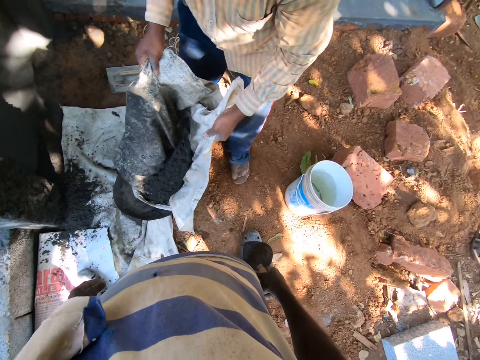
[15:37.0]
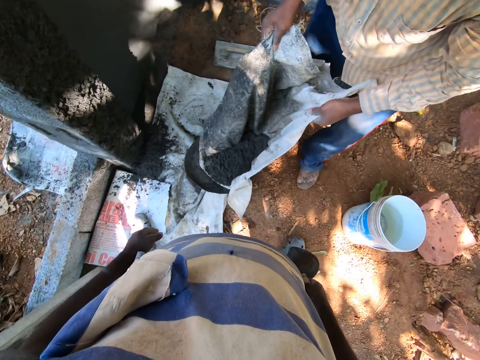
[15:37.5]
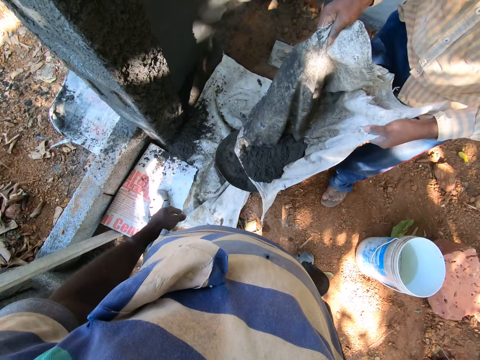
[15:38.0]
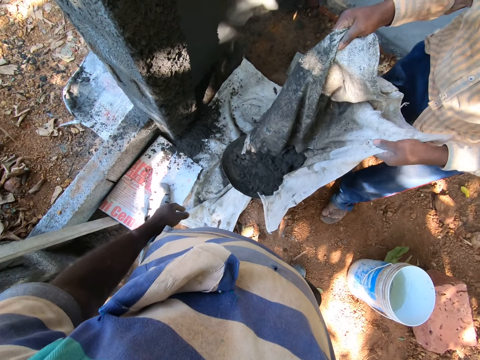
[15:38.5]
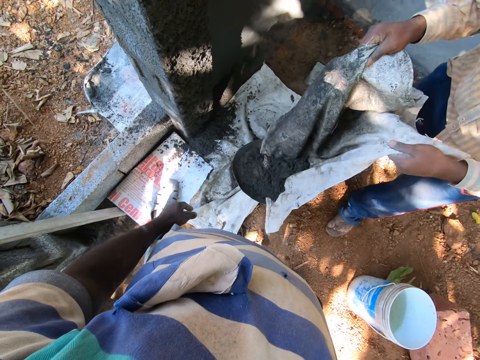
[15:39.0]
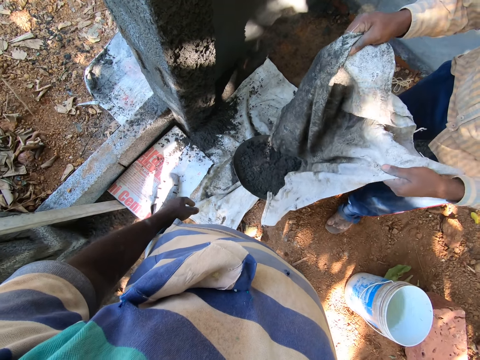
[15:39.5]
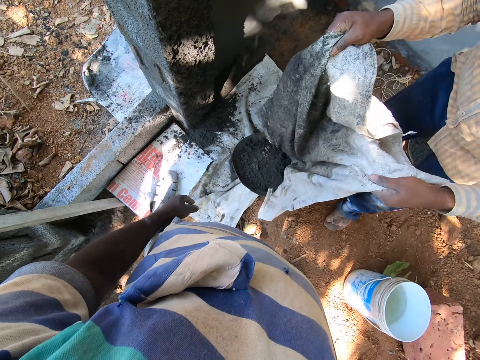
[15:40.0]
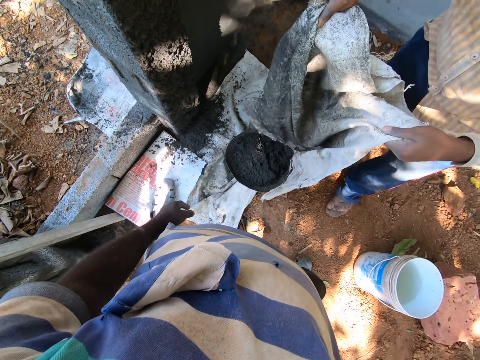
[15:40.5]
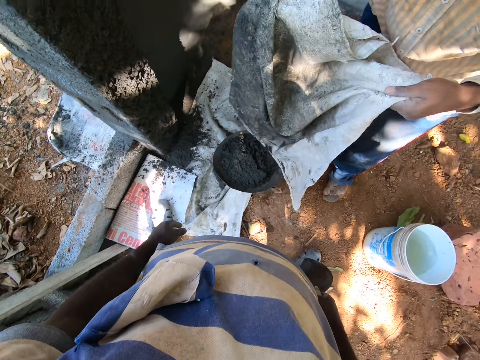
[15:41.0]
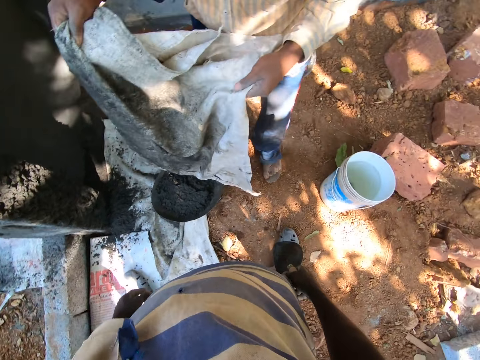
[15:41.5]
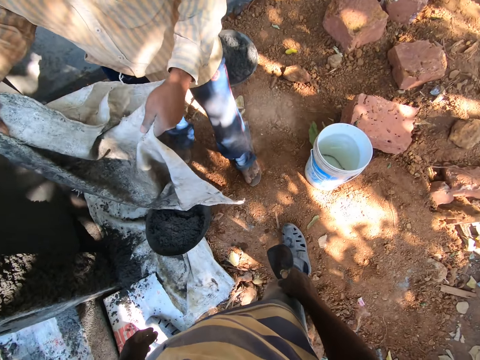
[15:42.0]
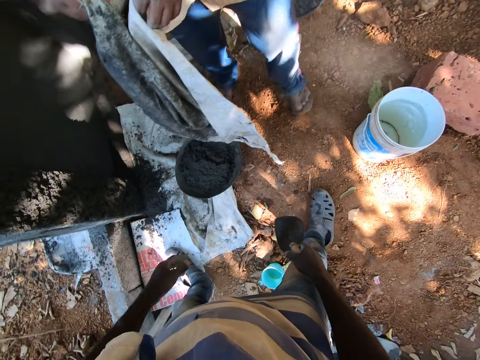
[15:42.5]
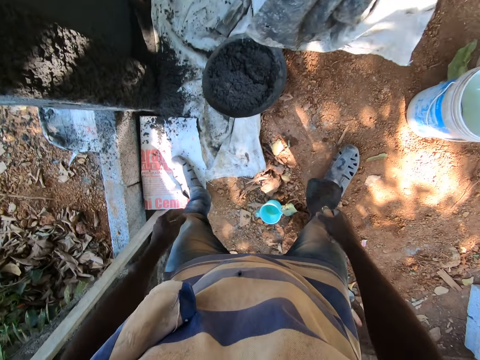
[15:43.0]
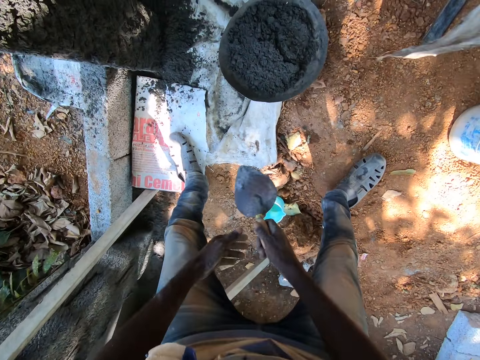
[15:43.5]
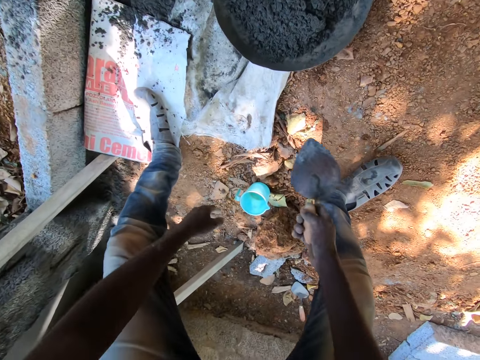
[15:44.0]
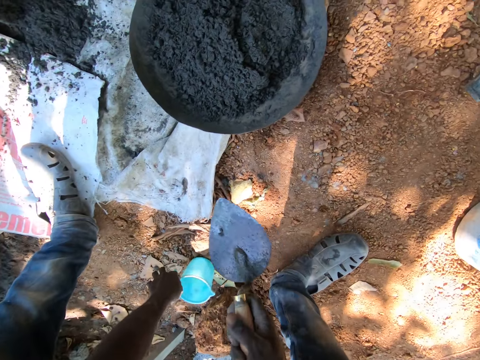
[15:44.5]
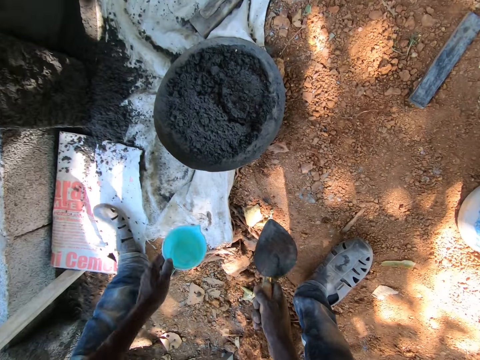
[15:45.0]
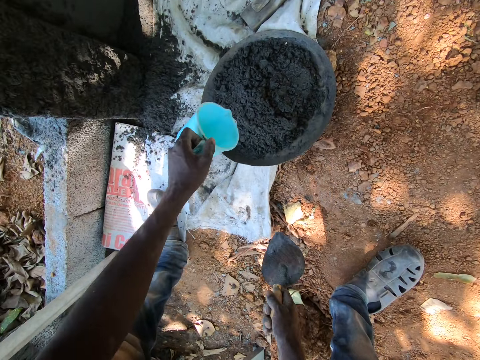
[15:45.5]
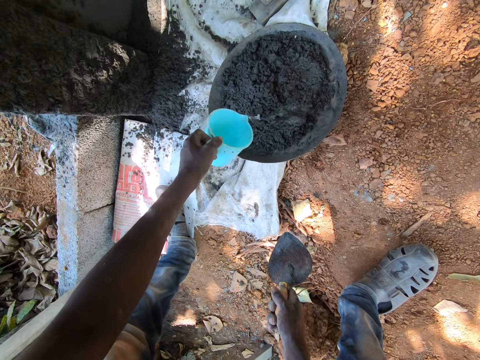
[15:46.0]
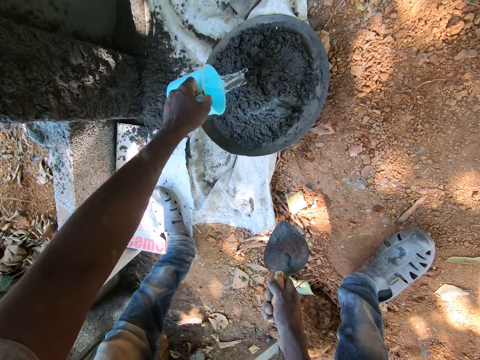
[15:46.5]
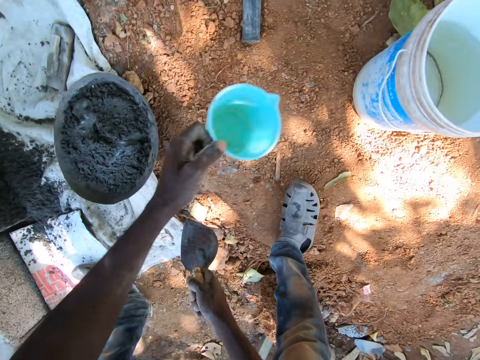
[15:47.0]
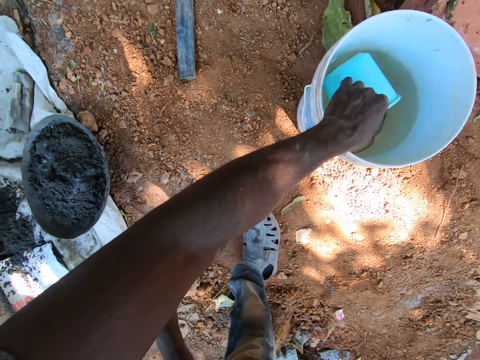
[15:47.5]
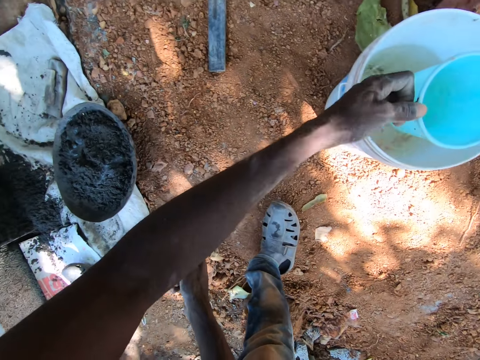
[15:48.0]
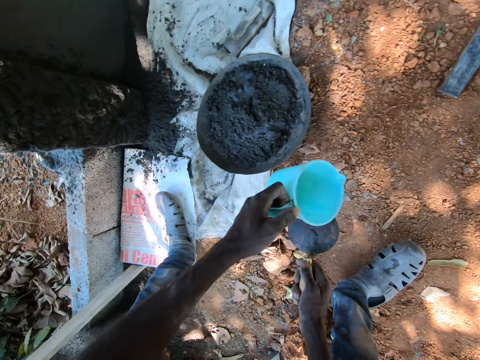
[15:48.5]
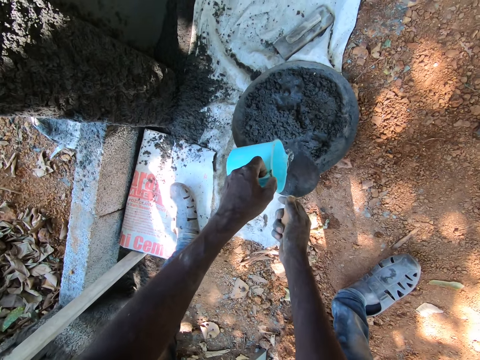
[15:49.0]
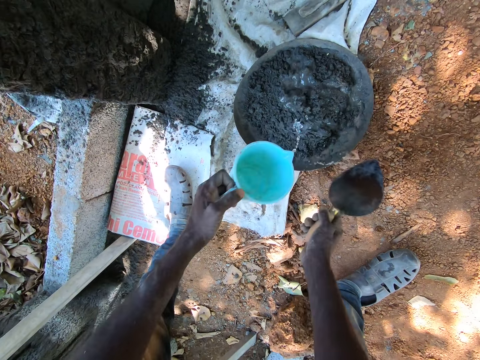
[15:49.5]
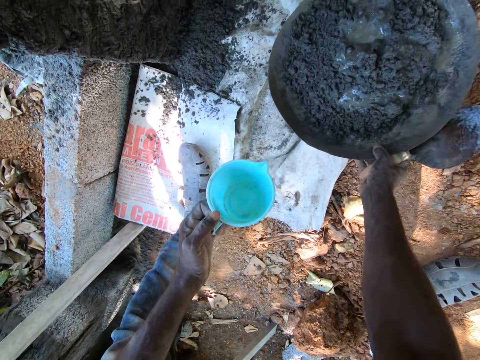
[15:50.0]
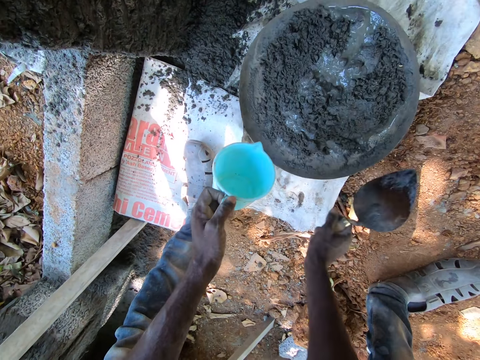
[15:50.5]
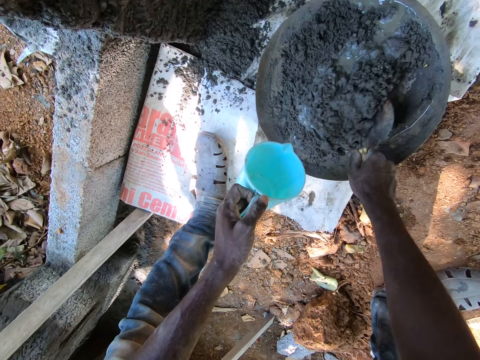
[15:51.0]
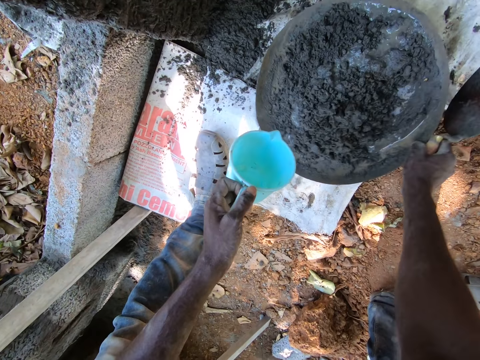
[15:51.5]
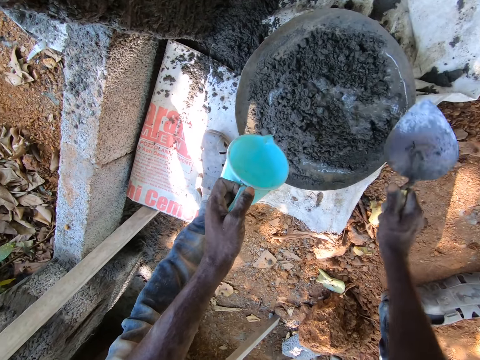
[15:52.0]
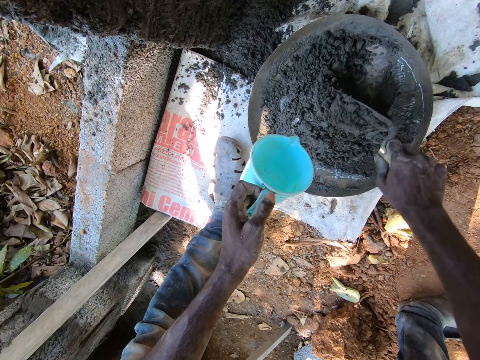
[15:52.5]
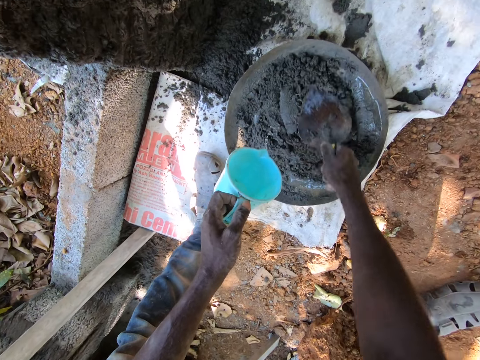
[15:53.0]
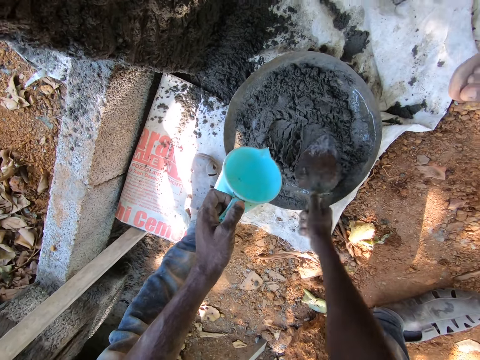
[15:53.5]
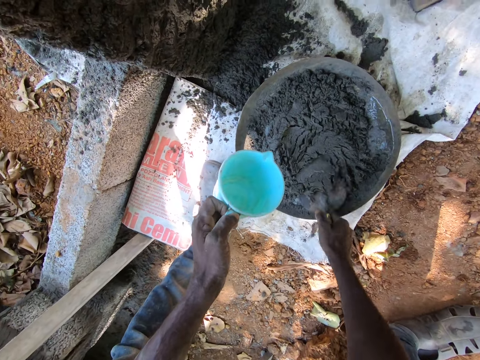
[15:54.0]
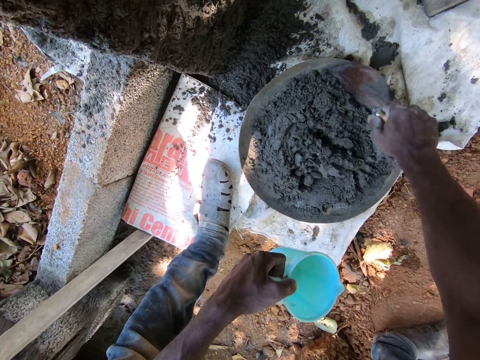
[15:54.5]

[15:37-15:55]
The camera wearer looks at a man. He takes the cup from the ground with his left hand. He pours water from the cup into the construction pan with his left hand. He takes water from the bucket of water with the cup in his left hand. He spreads water from the cup on cement paste in the construction pan on the ground with the hand trowel in his right hand. He moves the construction pan with his right hand. He mixes the cement paste in the construction pan with the hand trowel in his right hand. He moves the construction pan with his right hand. He mixes the cement paste in the construction pan with the hand trowel in his right hand. He pours water from the cup into the construction pan with his left hand.

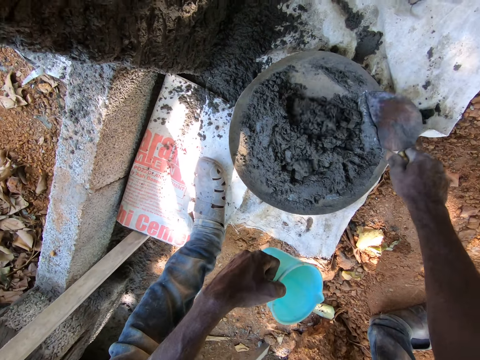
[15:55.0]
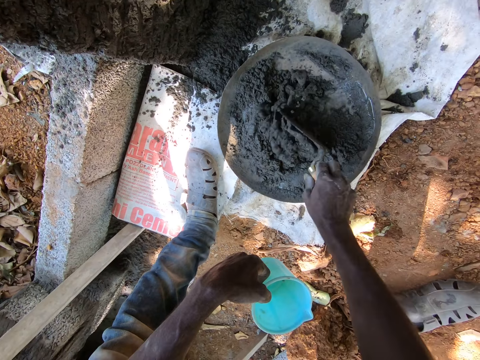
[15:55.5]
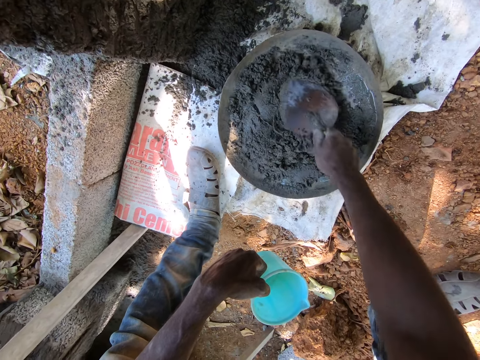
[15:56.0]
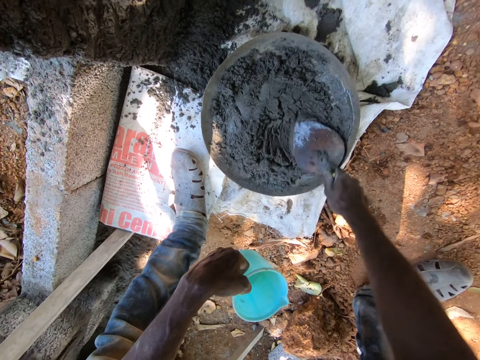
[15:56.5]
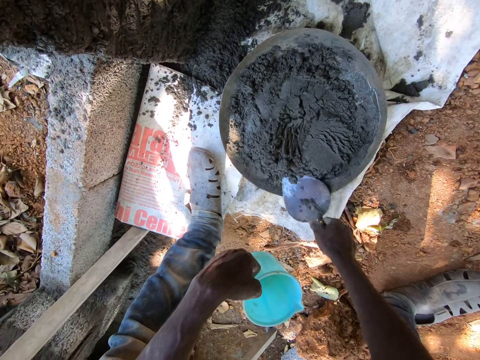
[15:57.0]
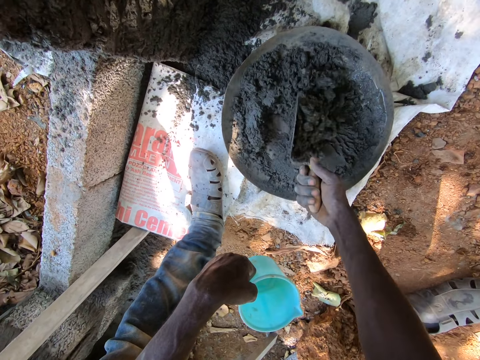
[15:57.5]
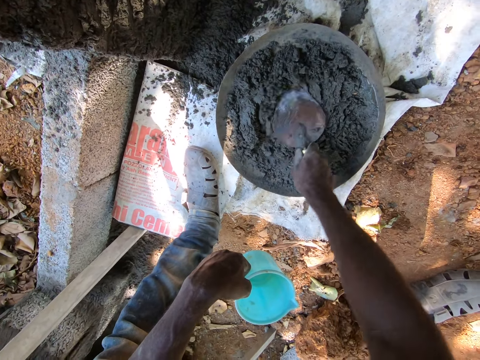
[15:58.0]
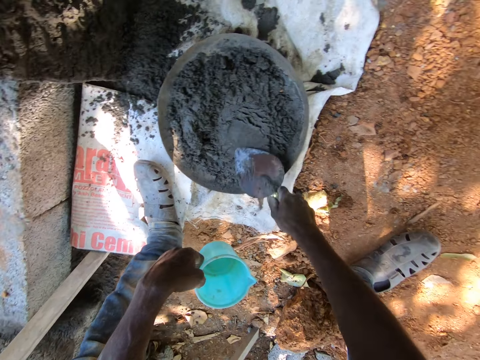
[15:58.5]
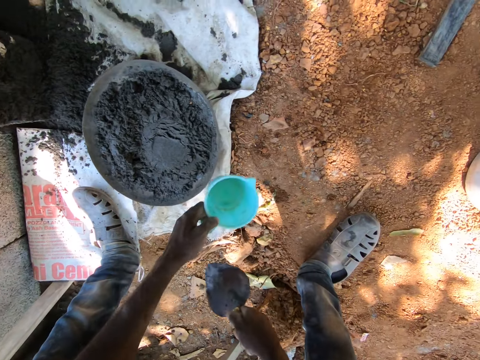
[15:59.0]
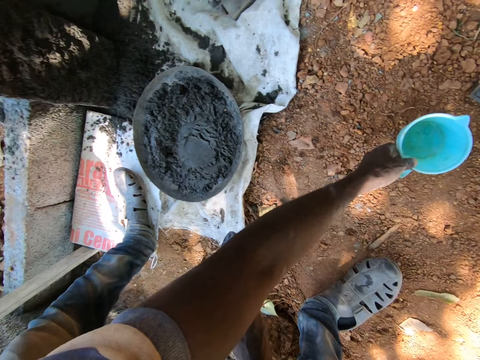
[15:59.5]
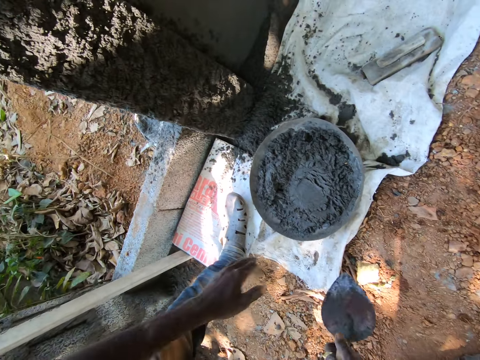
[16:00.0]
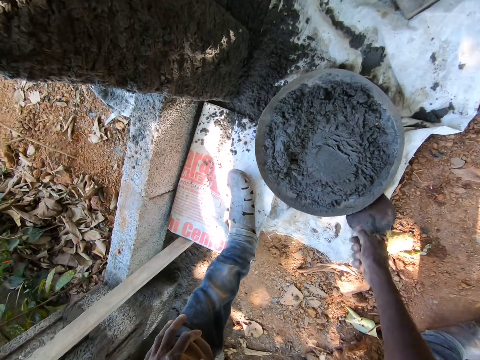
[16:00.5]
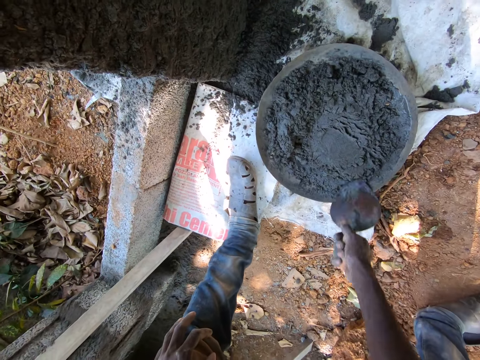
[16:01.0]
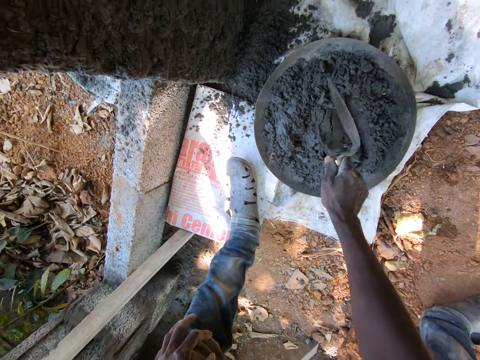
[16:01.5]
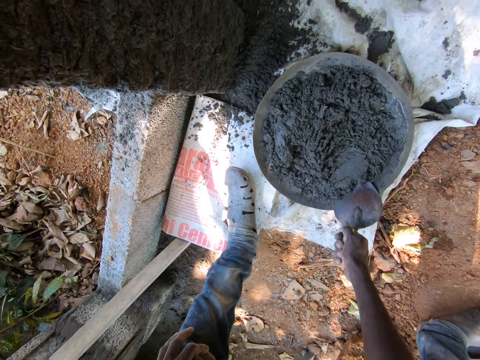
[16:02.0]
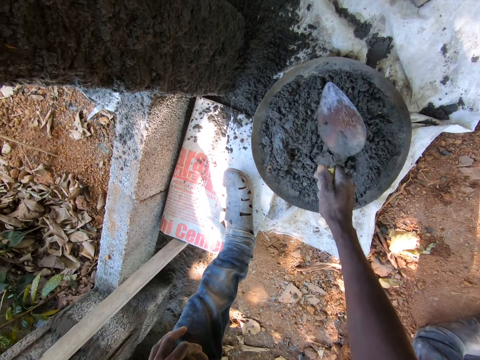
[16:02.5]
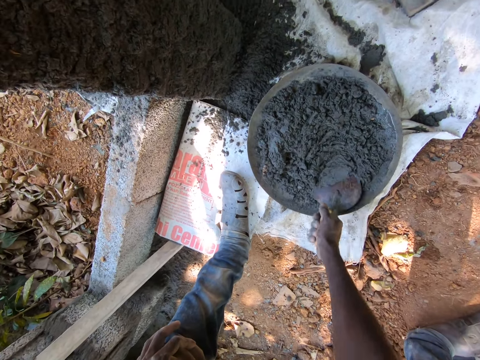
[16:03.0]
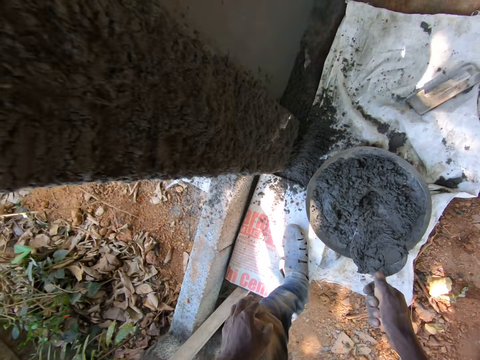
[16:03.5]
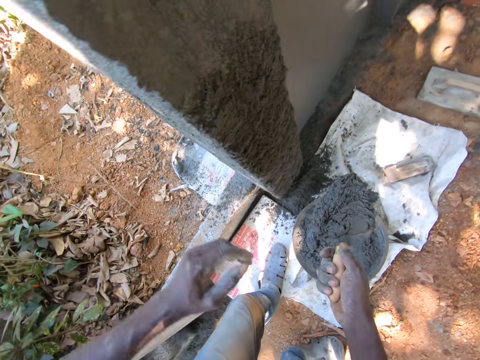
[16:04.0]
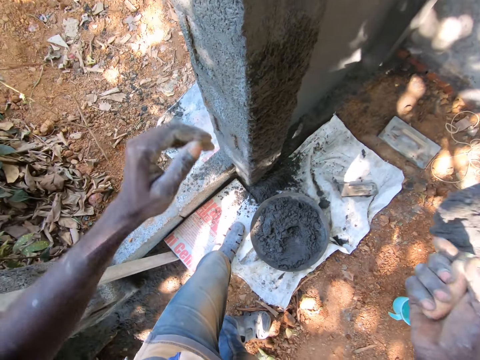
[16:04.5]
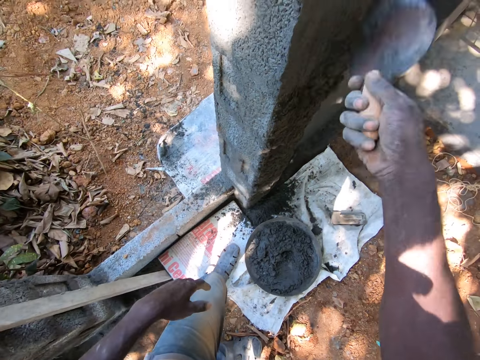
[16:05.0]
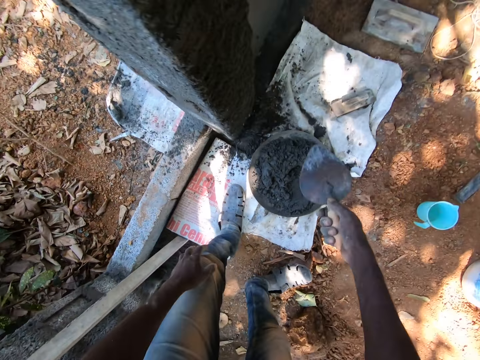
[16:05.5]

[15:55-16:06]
The camera wearer drops the cup on the ground with his left hand. He mixes the cement paste in the construction pan with the hand trowel in his right hand. He takes cement paste from the construction pan with the hand trowel in his right hand. He throws the cement paste in the hand trowel on the wall with his right hand.
